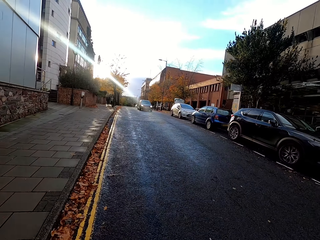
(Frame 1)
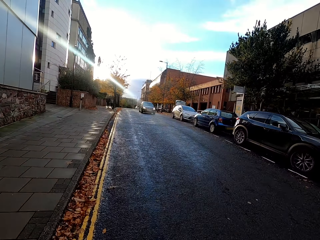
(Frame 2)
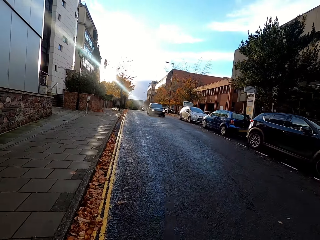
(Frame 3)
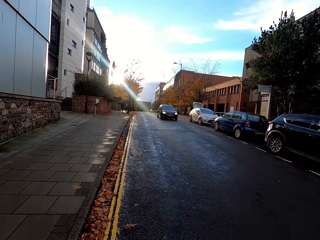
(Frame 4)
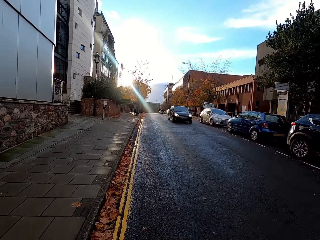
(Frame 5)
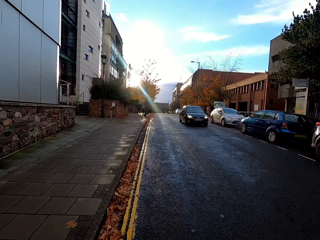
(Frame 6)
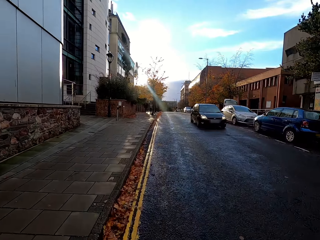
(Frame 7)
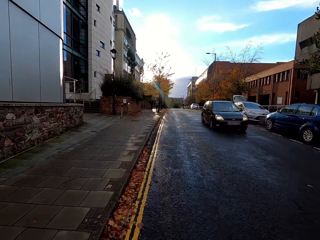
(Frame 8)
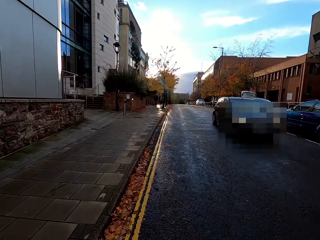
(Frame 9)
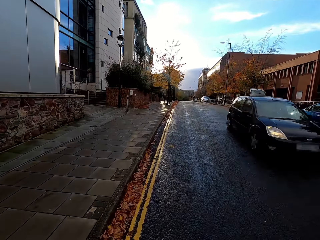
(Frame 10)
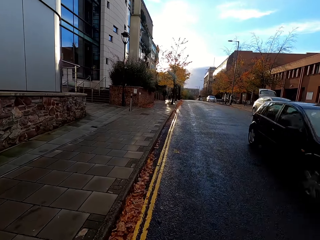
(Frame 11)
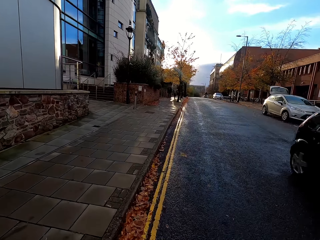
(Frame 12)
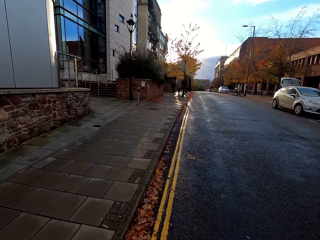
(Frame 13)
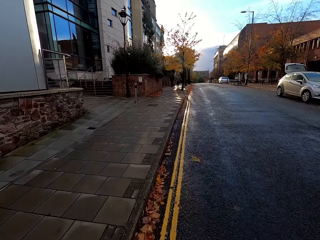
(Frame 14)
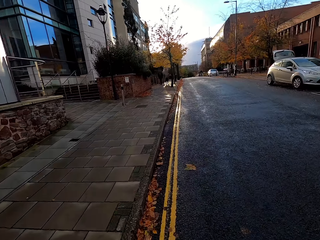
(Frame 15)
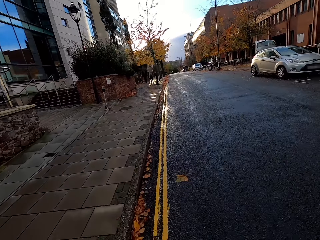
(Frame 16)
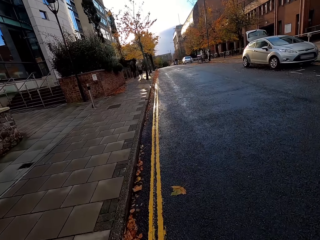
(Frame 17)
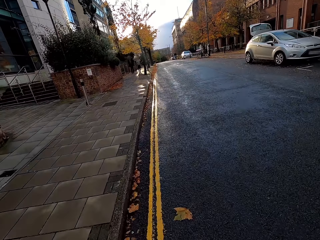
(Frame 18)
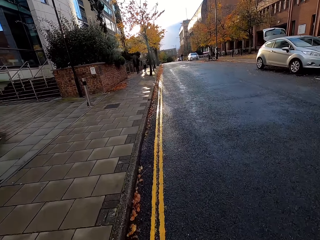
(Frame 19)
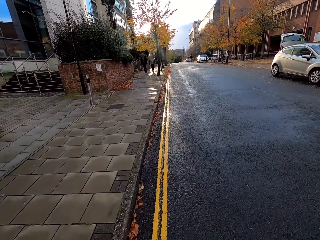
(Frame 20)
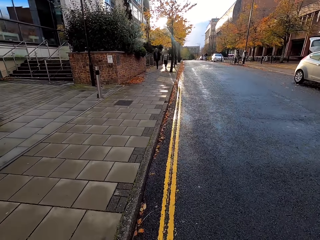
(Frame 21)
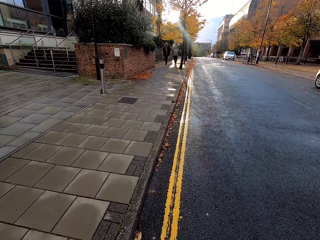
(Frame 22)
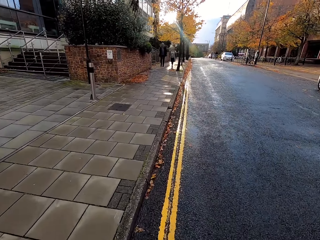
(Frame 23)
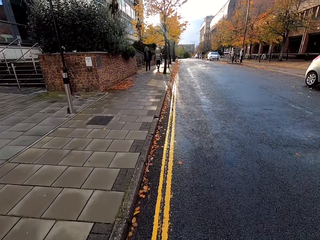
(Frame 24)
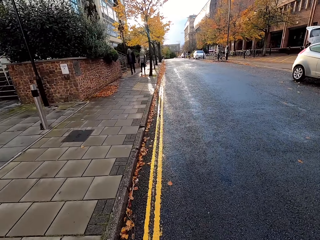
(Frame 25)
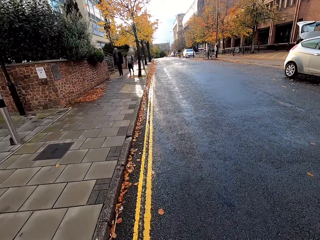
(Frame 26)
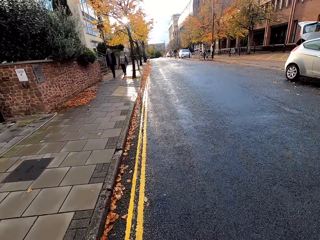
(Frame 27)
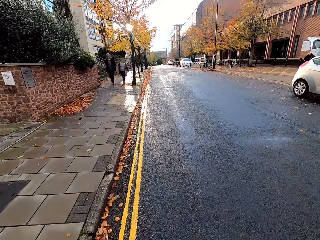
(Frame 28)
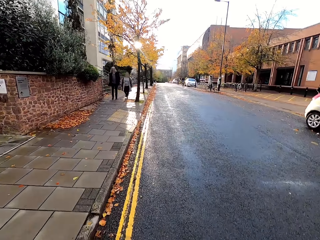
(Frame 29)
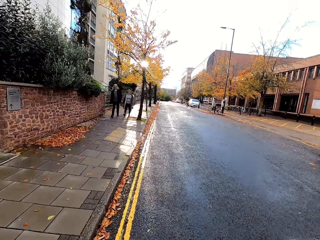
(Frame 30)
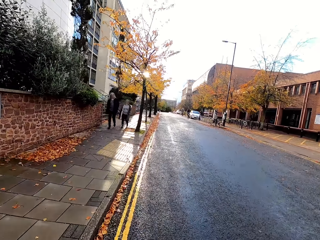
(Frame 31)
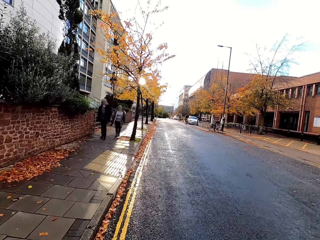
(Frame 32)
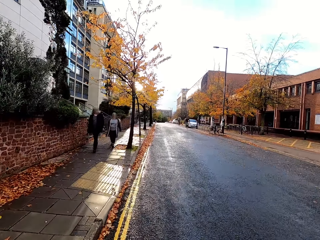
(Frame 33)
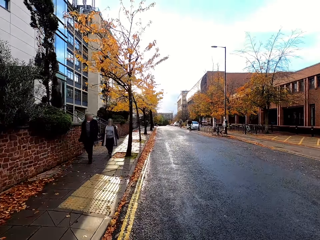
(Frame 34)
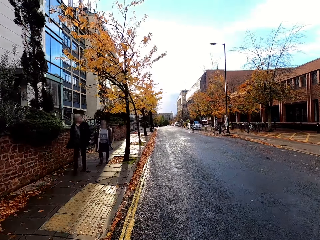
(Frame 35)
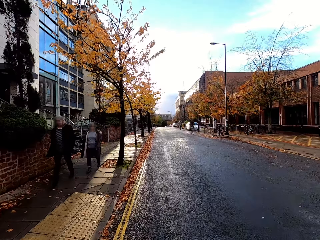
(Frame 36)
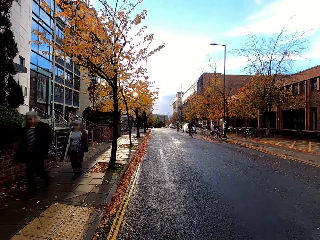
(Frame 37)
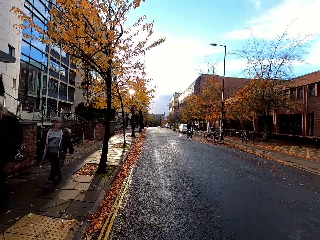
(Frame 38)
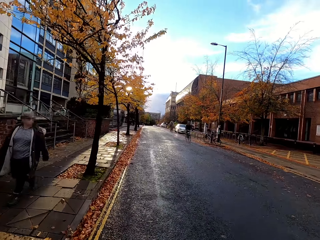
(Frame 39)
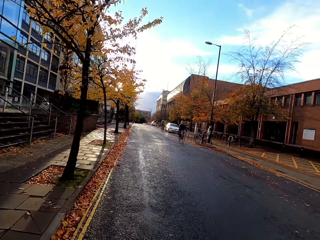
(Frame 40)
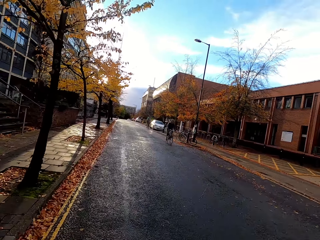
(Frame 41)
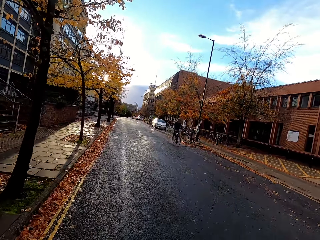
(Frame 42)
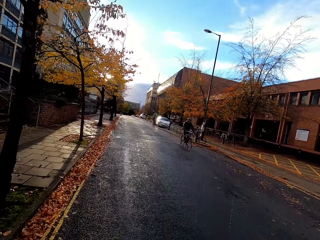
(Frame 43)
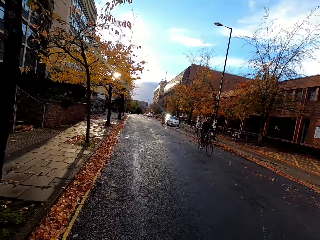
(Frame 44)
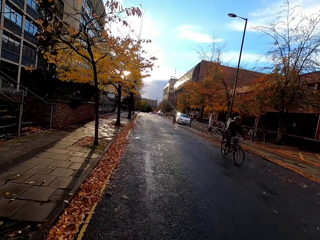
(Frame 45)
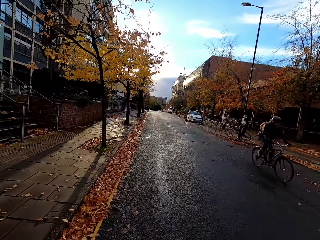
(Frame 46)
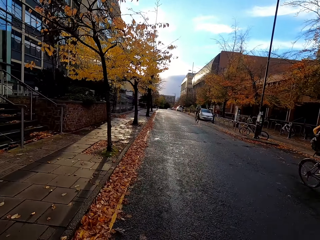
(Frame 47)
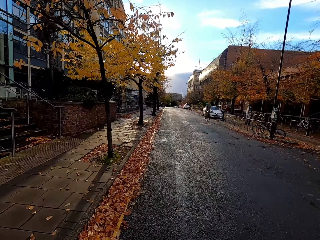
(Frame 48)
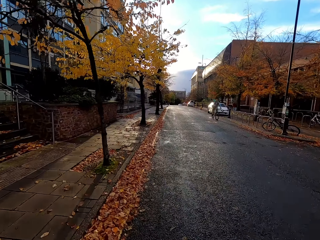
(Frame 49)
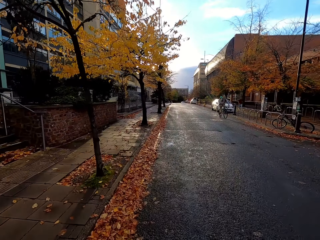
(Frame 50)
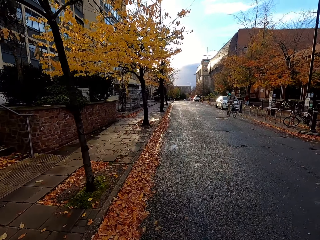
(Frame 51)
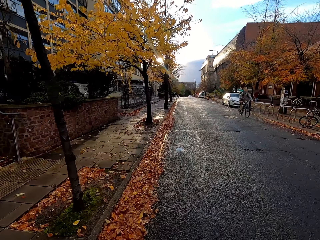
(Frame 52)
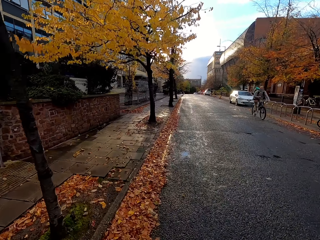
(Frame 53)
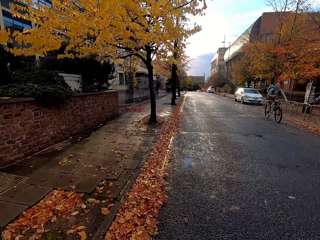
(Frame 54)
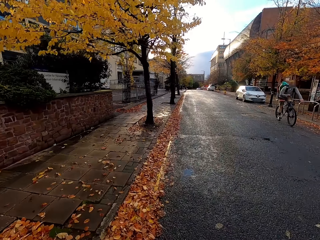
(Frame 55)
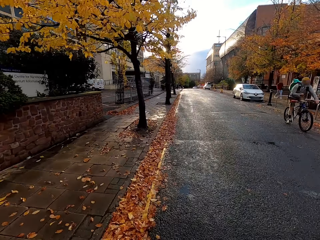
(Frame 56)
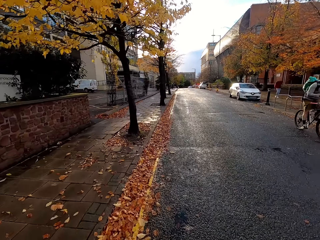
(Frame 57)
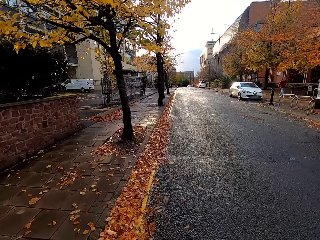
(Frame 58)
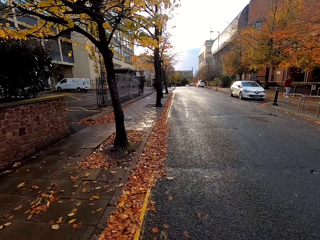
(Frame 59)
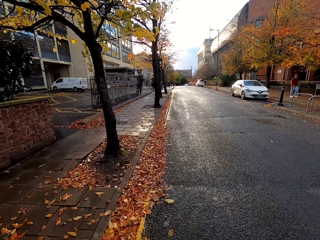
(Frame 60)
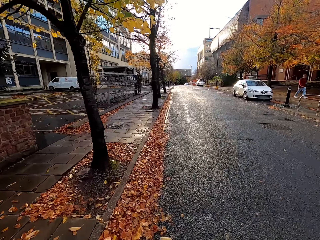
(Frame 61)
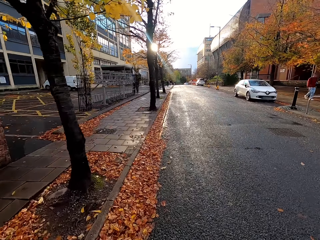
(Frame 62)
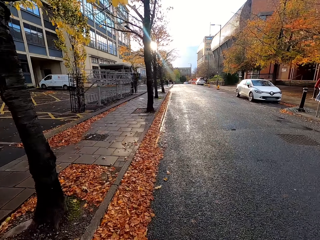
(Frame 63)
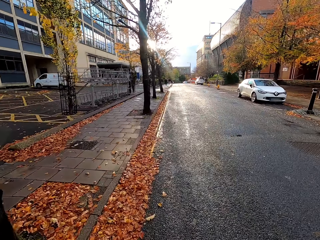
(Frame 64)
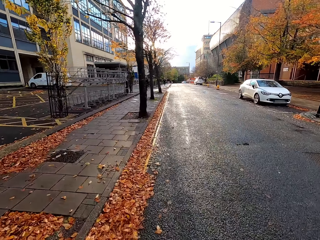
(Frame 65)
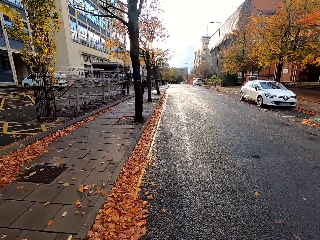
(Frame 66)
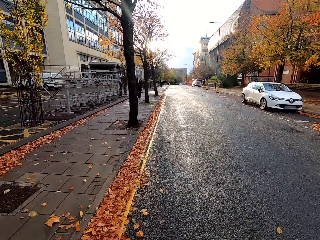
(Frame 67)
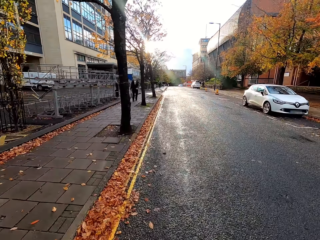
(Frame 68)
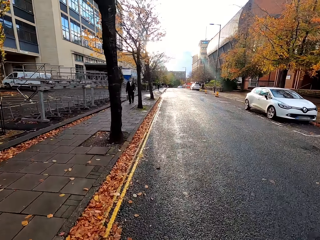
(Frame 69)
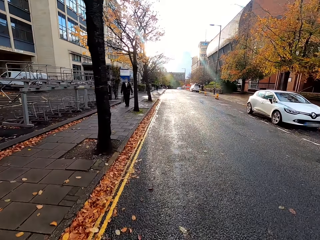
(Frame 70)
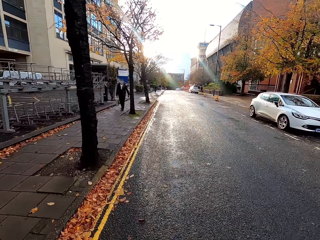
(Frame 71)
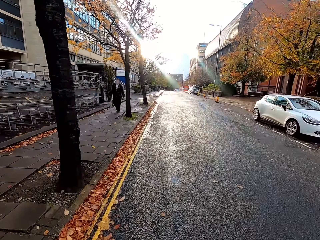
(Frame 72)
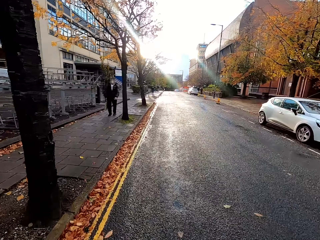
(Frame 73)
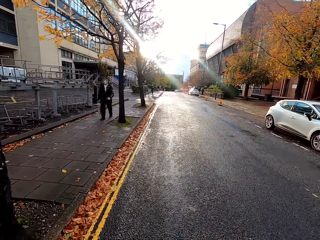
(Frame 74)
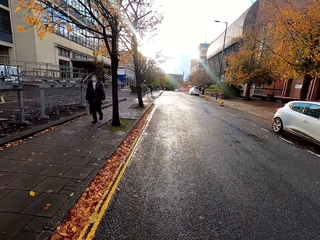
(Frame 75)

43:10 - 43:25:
A blue car drives past the camera wearer. A man walks past the camera wearer. A woman walks past the camera wearer. Another woman rides a bicycle past the camera wearer. Another man rides a bicycle past the camera wearer. Another man walks past the camera wearer.

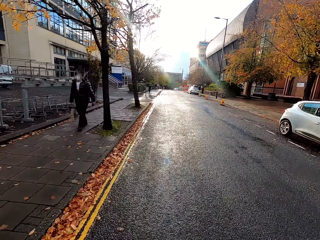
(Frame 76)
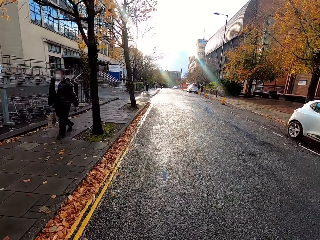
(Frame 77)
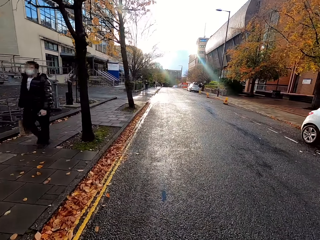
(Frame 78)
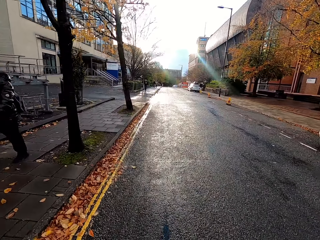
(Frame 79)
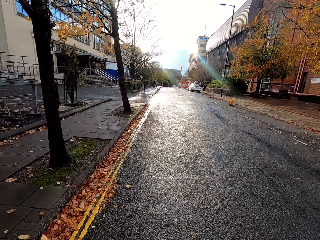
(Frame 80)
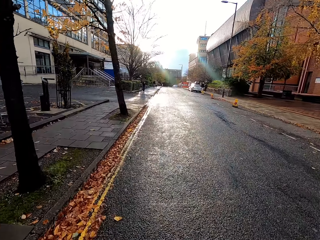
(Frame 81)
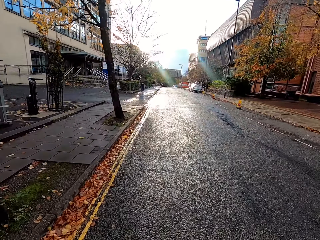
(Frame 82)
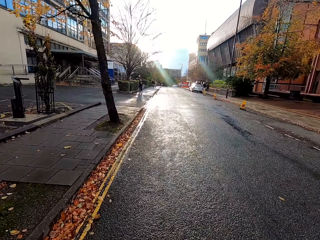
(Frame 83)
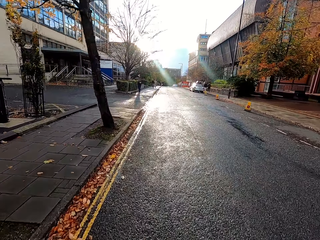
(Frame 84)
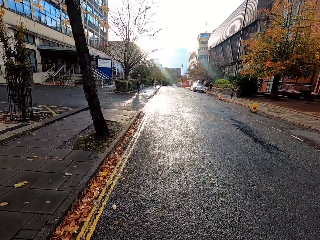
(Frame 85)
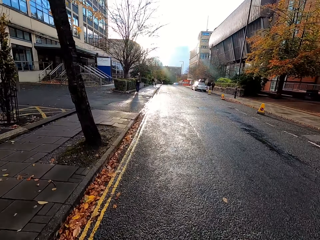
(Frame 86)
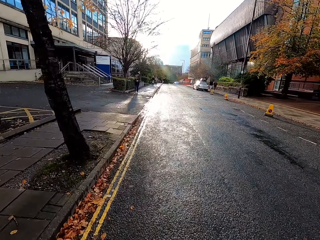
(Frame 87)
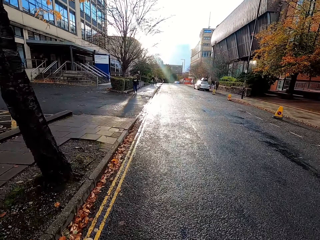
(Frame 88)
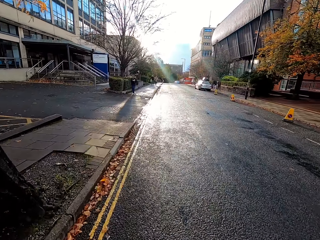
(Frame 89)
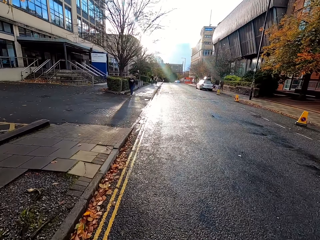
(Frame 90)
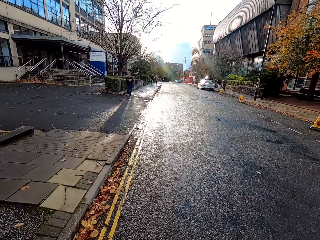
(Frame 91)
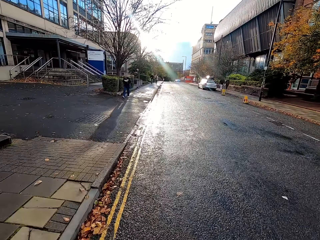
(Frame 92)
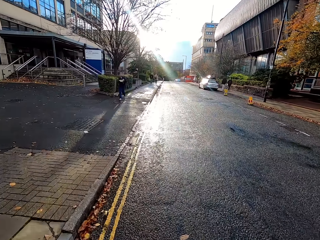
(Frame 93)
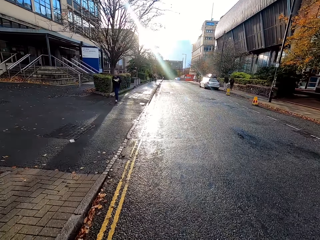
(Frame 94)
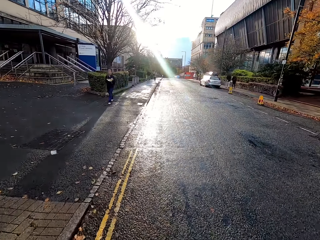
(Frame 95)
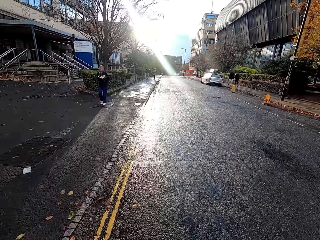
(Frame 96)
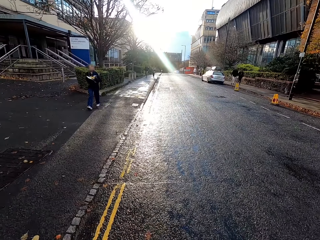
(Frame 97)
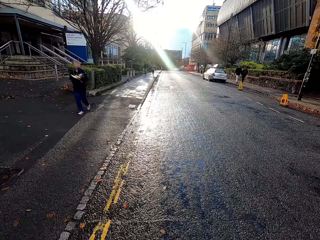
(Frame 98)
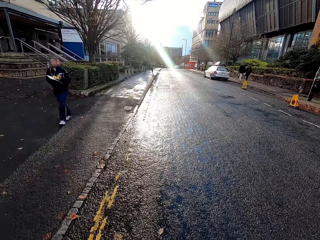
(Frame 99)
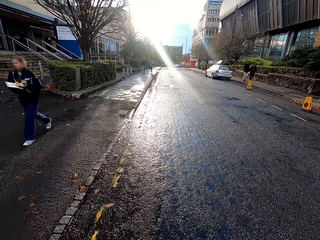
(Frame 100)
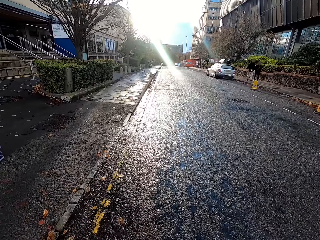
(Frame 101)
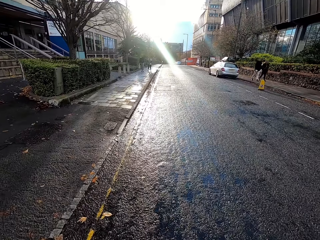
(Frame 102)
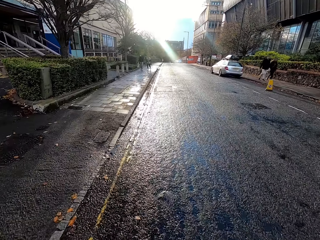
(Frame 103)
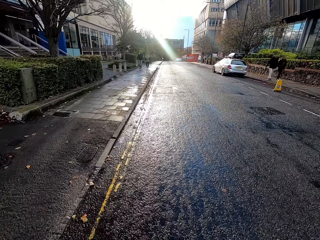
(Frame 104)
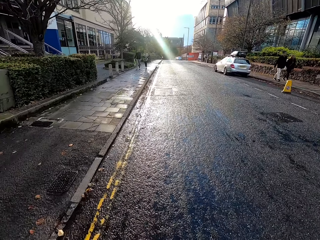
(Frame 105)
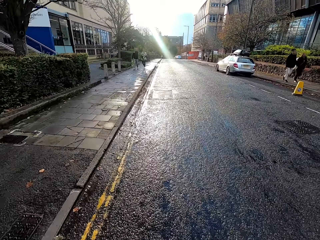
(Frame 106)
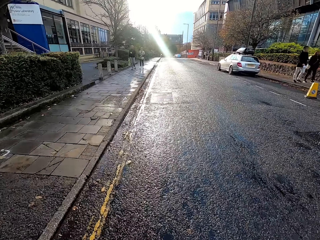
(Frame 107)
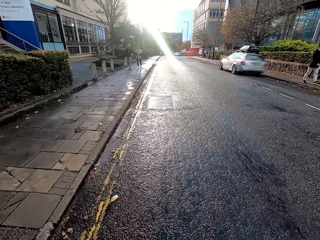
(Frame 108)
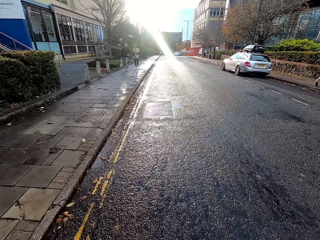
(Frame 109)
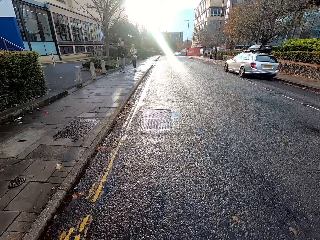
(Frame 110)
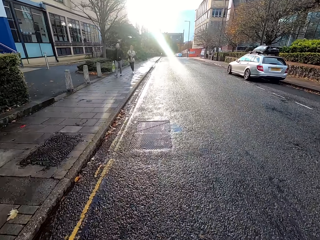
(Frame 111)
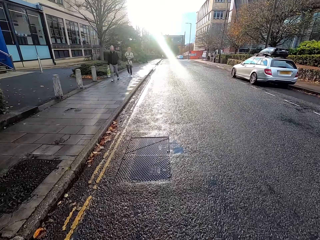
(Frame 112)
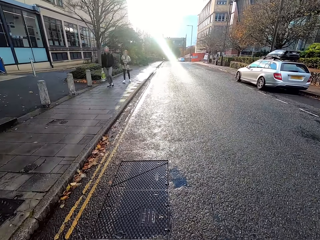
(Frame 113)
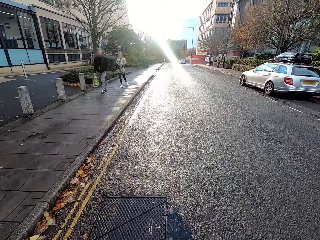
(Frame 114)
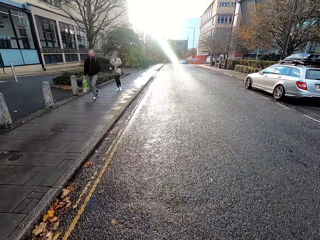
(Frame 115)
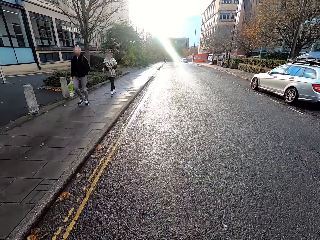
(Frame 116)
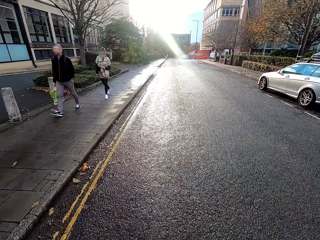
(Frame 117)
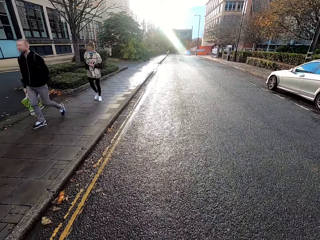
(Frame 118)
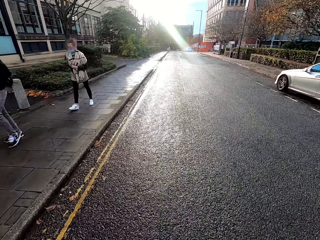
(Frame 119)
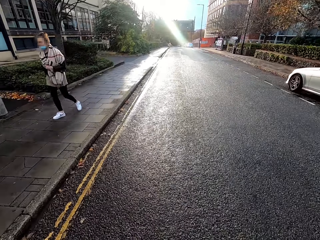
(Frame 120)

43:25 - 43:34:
A man walks past the camera wearer. A woman walks past the camera wearer. Another man walks past the camera wearer. Another woman walks past the camera wearer. Another man walks past the camera wearer.
